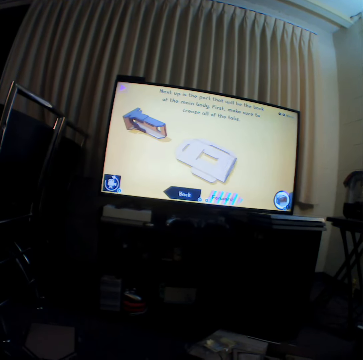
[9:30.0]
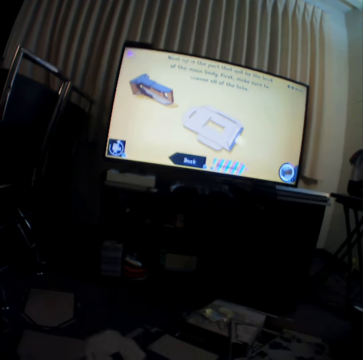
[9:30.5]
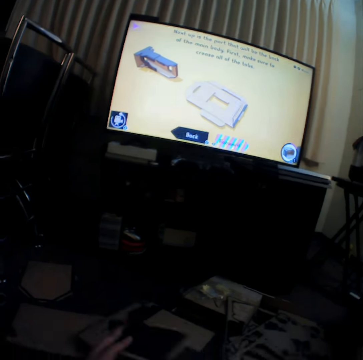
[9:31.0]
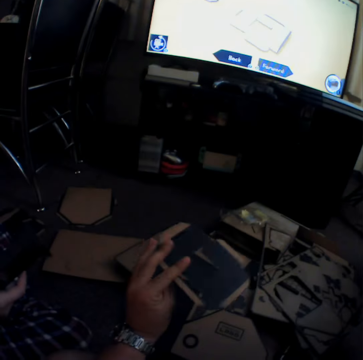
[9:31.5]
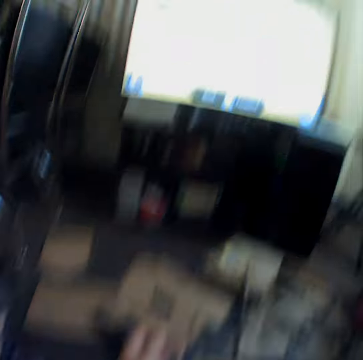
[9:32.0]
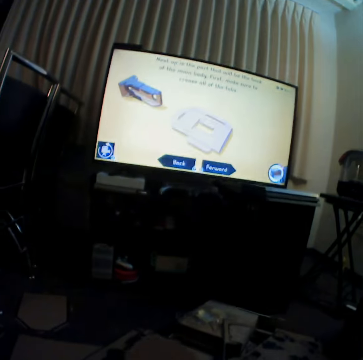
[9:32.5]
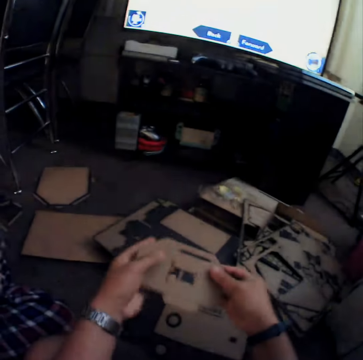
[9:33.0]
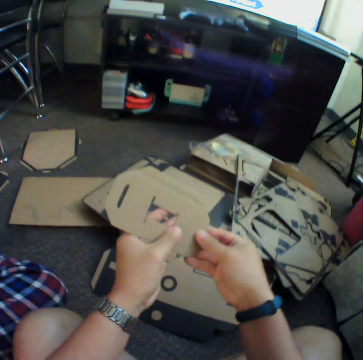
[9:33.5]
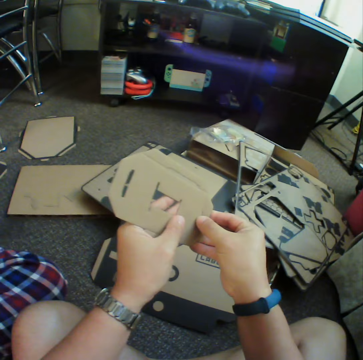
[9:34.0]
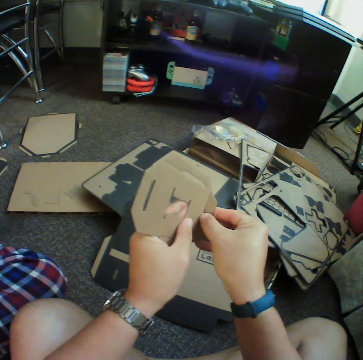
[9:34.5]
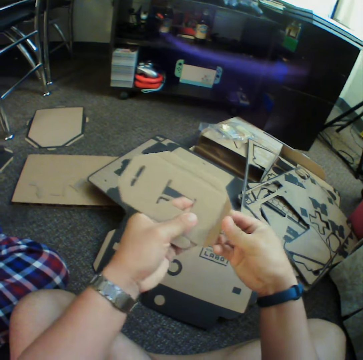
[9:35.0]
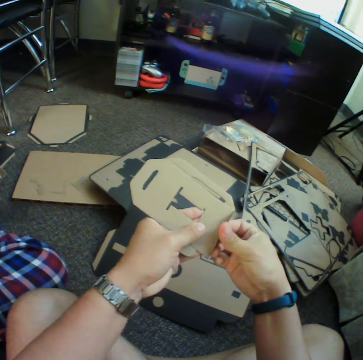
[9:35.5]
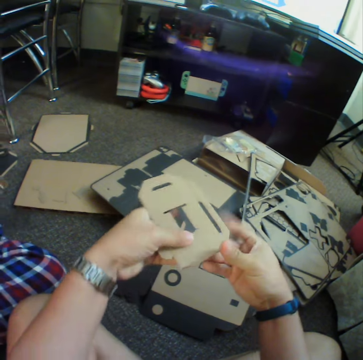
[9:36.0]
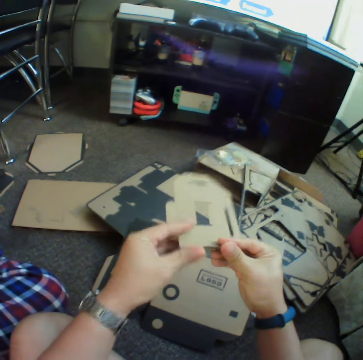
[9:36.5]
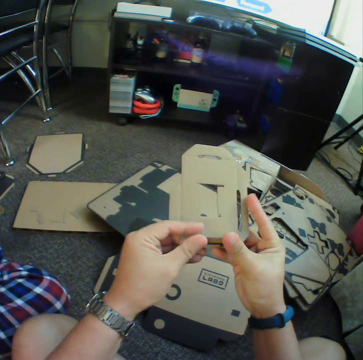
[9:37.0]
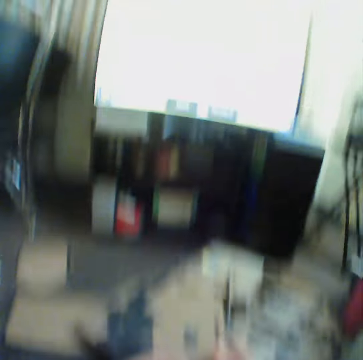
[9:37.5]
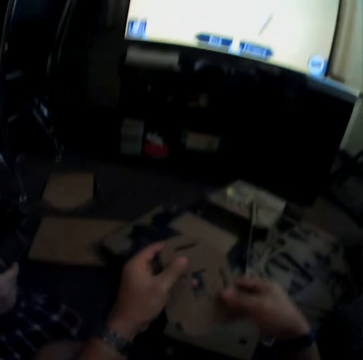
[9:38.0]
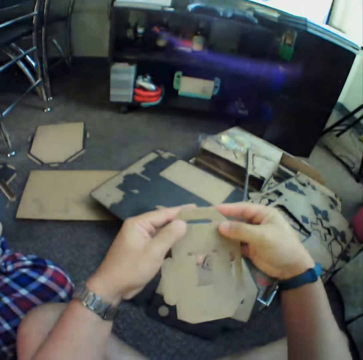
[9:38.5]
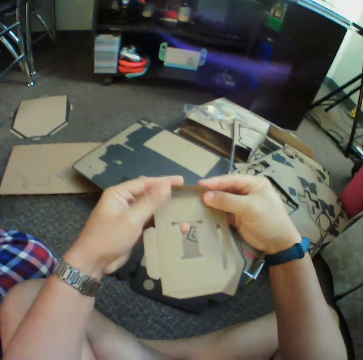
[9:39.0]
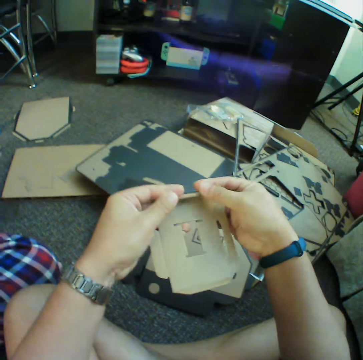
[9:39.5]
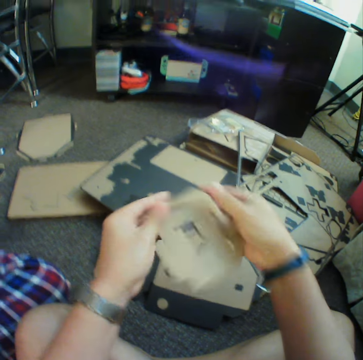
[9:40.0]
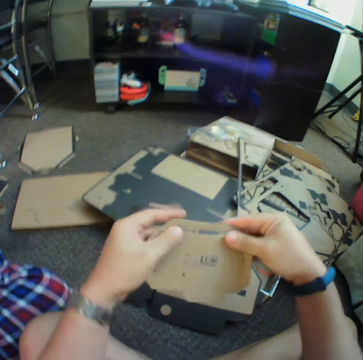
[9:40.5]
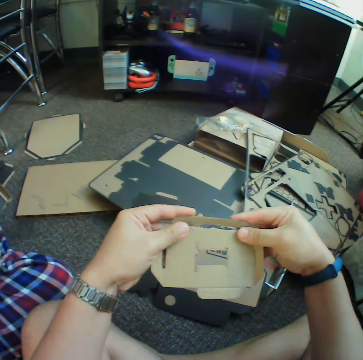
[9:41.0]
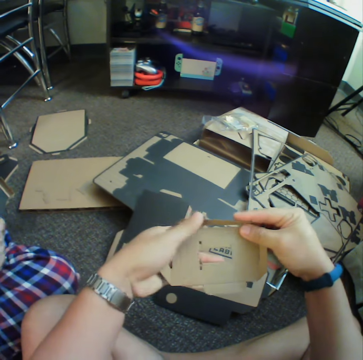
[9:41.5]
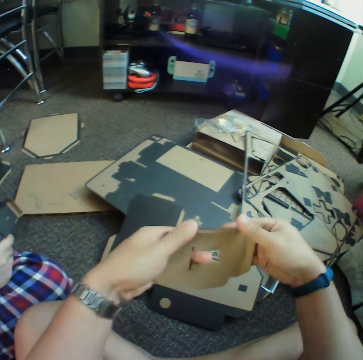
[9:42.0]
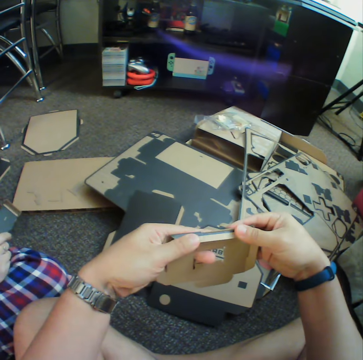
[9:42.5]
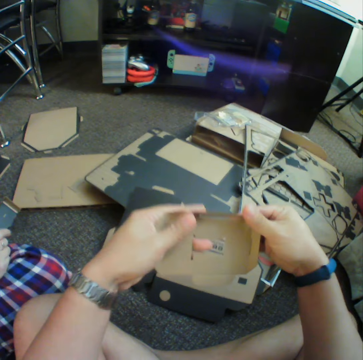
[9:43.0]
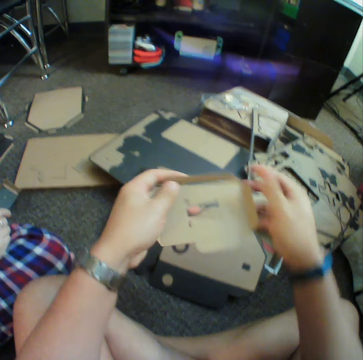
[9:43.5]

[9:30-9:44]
The camera wearer looks at the piece of box. They move craft material. They look at the television. They fold the piece of box.

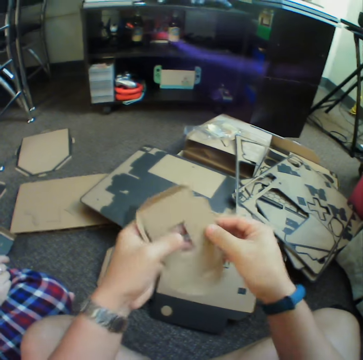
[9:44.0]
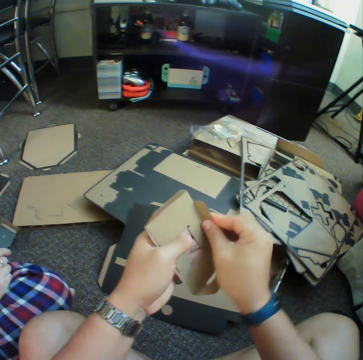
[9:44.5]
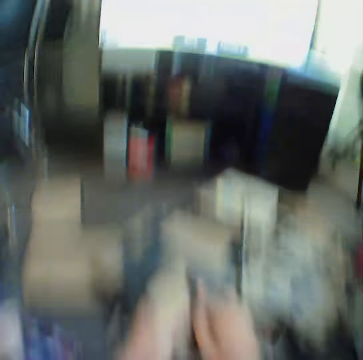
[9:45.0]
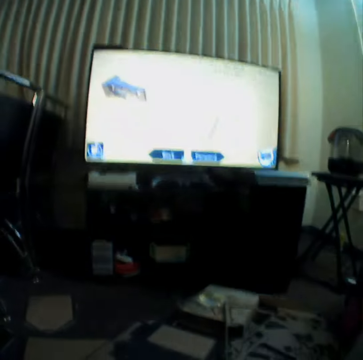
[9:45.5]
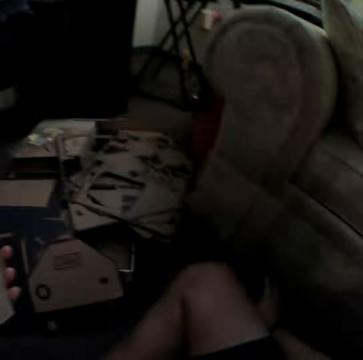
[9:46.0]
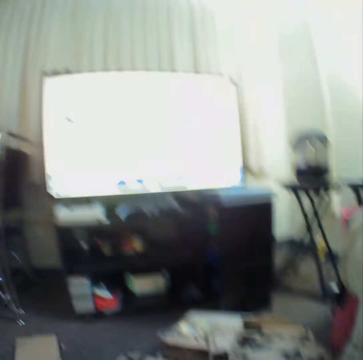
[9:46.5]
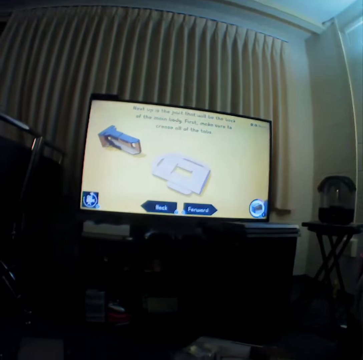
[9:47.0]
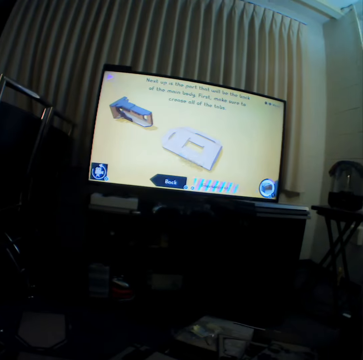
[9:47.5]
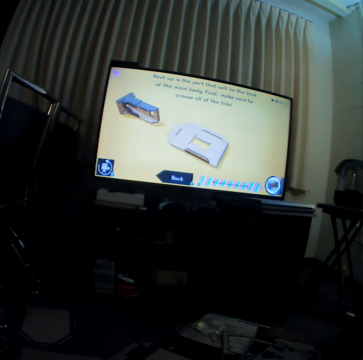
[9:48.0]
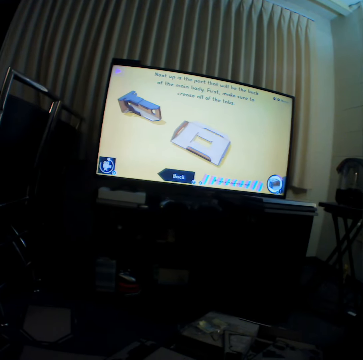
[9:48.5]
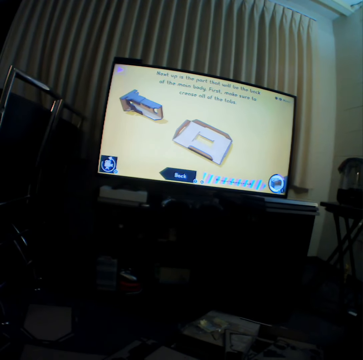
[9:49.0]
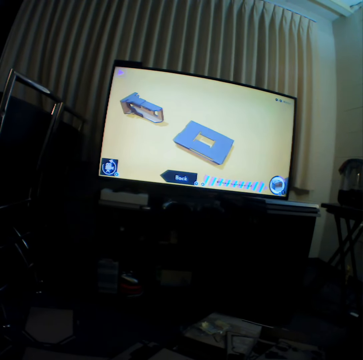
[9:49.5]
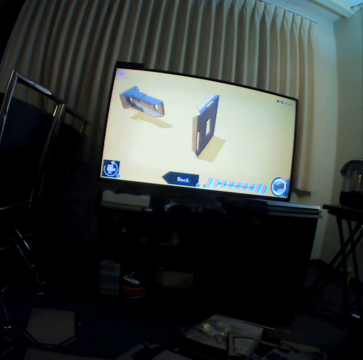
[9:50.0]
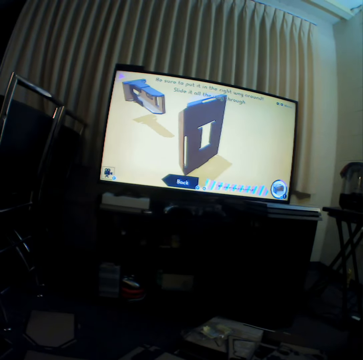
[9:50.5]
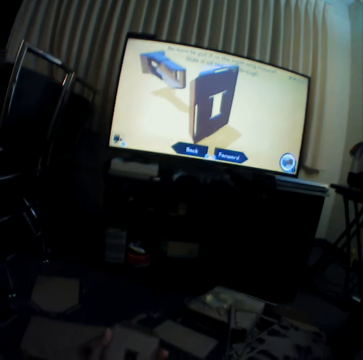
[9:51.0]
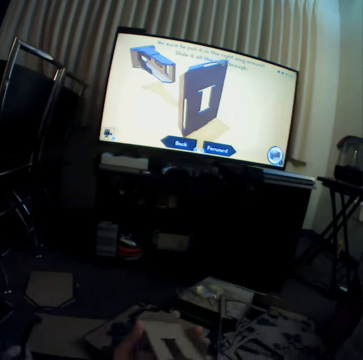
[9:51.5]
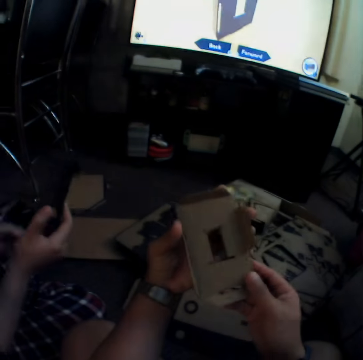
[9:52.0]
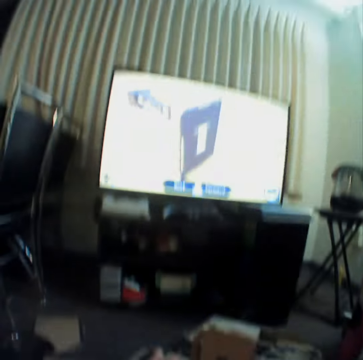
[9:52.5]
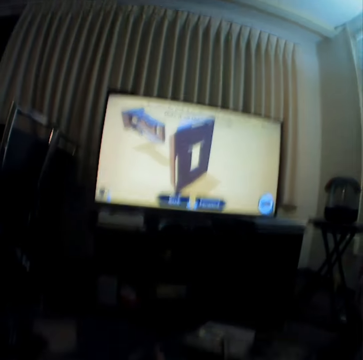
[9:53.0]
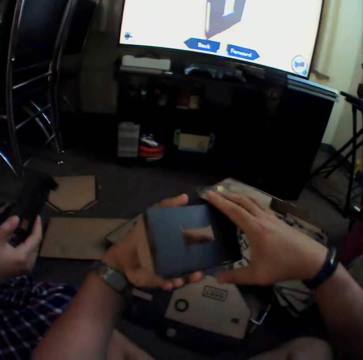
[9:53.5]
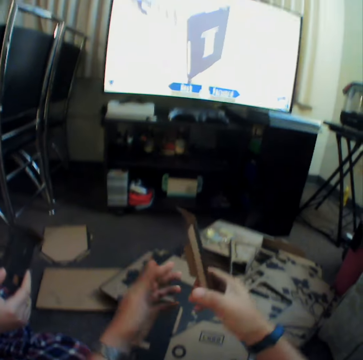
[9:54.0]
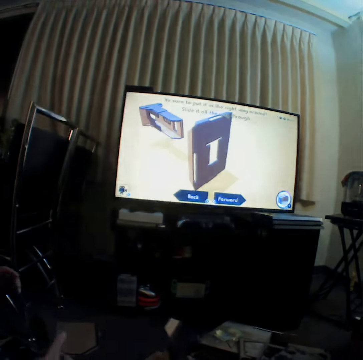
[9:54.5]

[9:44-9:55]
The camera wearer presses a game controller. They watch television.

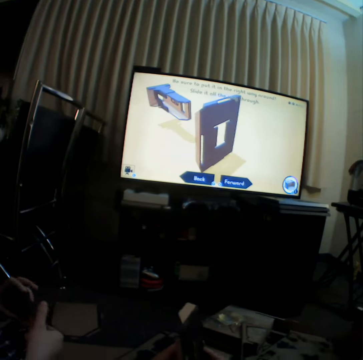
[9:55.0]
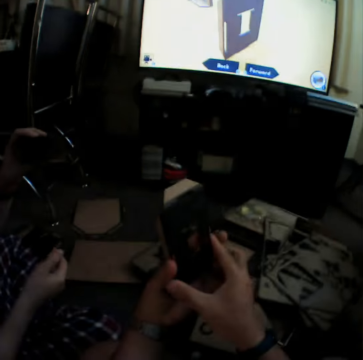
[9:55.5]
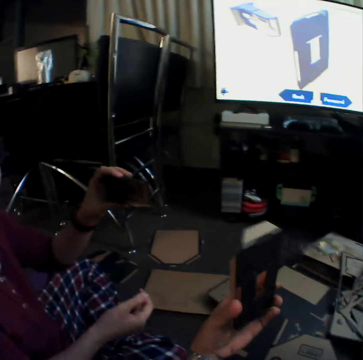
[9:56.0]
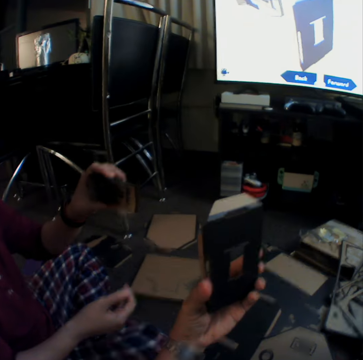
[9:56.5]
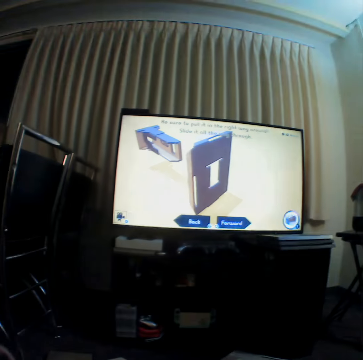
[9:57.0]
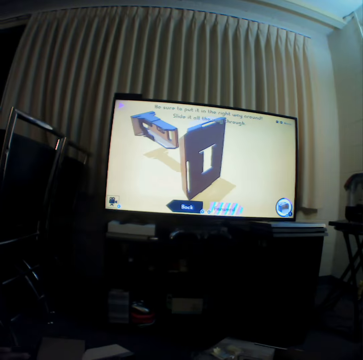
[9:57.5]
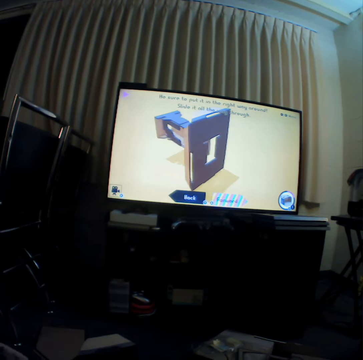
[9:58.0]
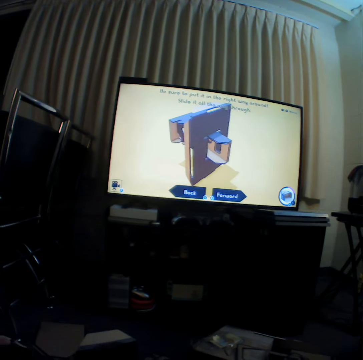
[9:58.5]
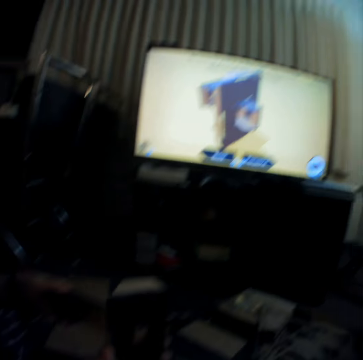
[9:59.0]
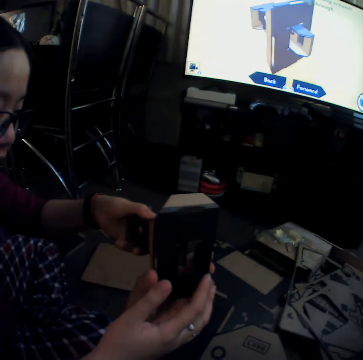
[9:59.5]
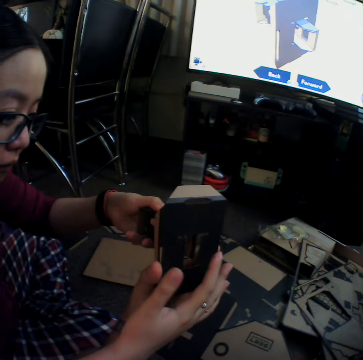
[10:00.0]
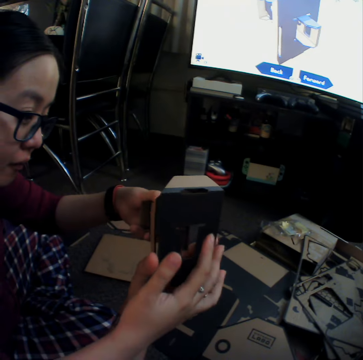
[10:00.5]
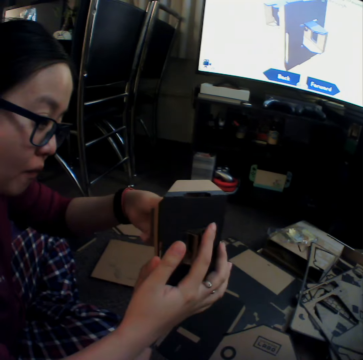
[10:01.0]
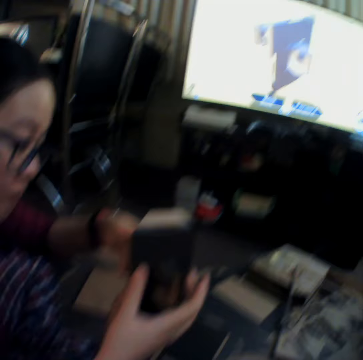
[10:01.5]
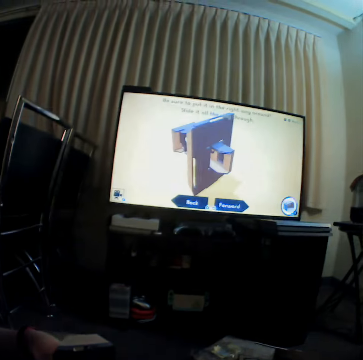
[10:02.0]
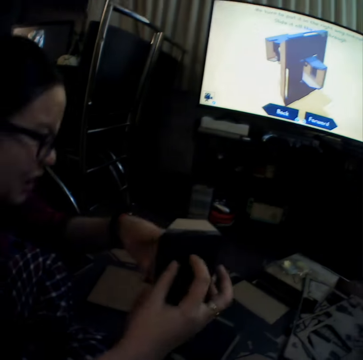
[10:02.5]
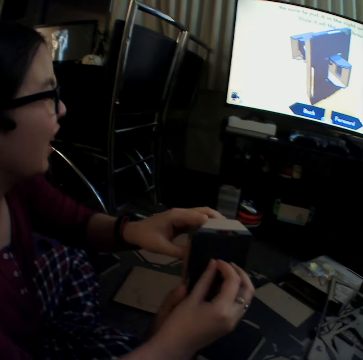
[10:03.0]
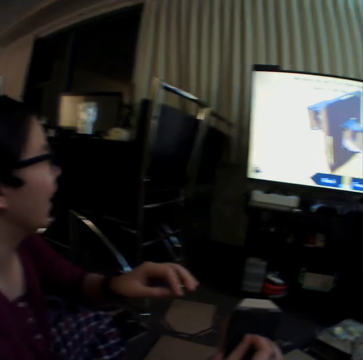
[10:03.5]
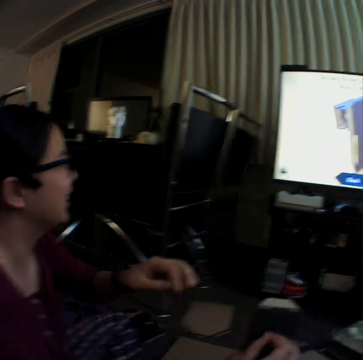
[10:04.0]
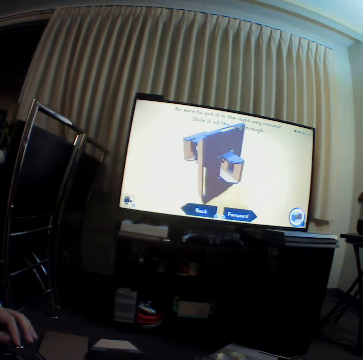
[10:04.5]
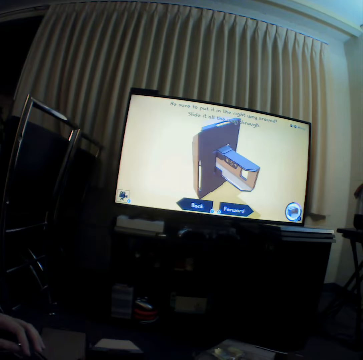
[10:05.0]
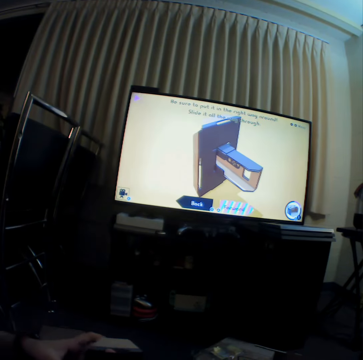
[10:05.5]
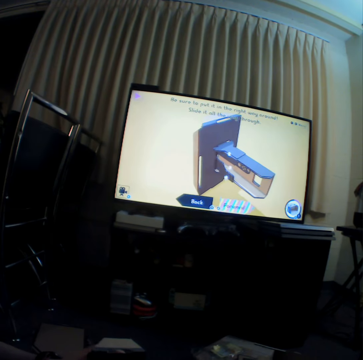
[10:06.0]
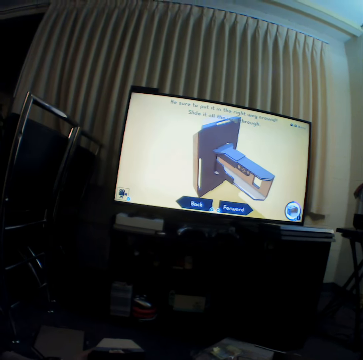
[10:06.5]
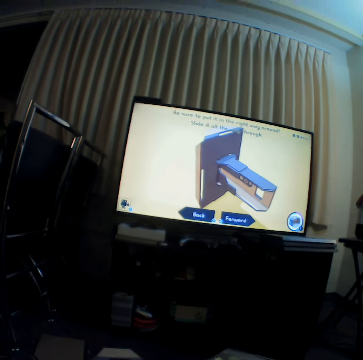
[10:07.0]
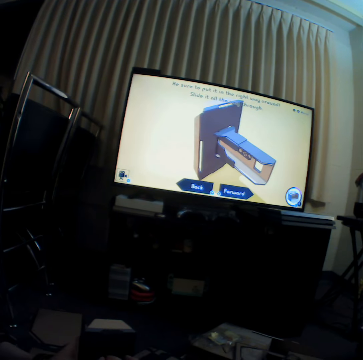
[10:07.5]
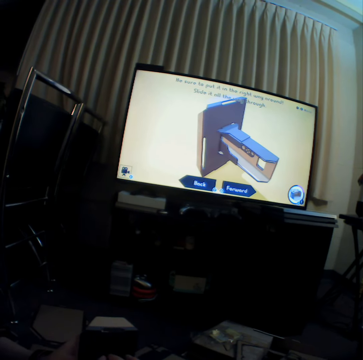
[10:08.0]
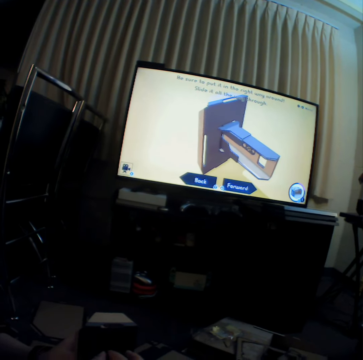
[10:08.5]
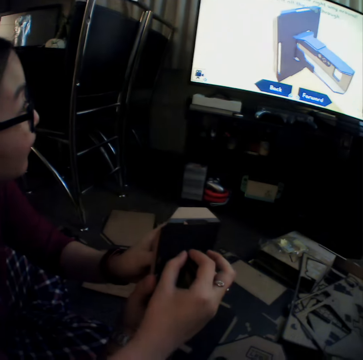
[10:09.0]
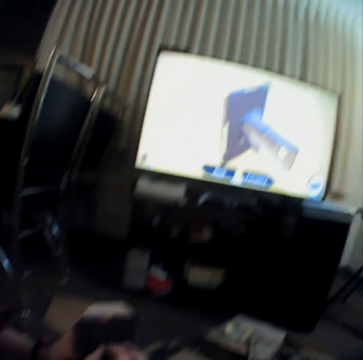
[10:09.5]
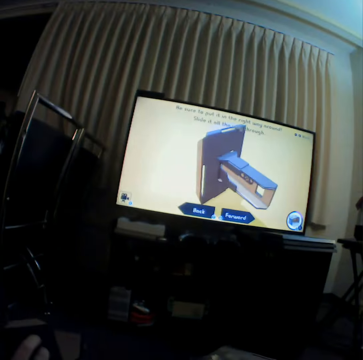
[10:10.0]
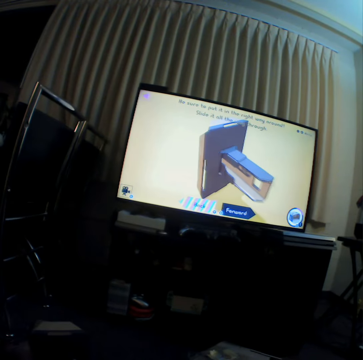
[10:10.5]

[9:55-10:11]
A woman holds craft material with a hand. The camera wearer watches television. The woman joins the craft materials. The woman looks at the television. The camera wearer looks at the television.
